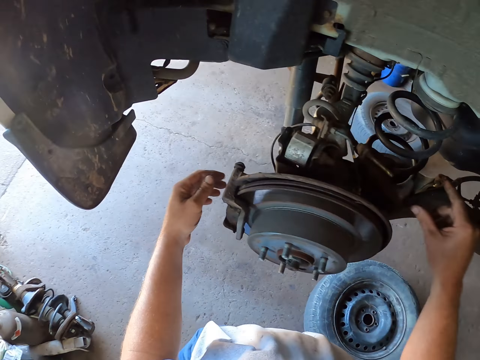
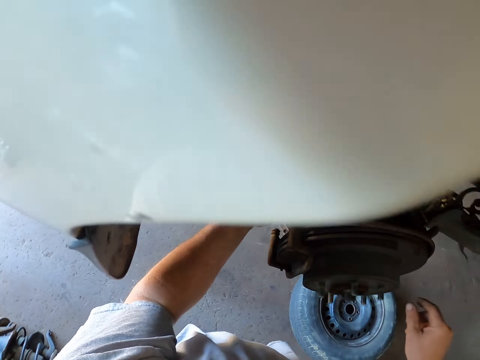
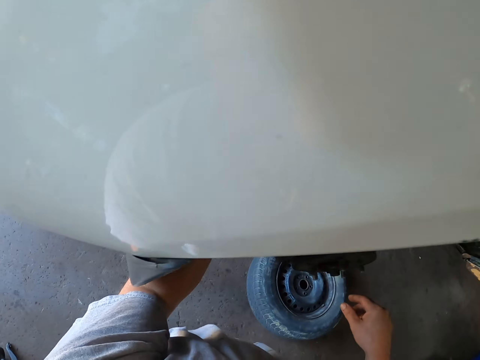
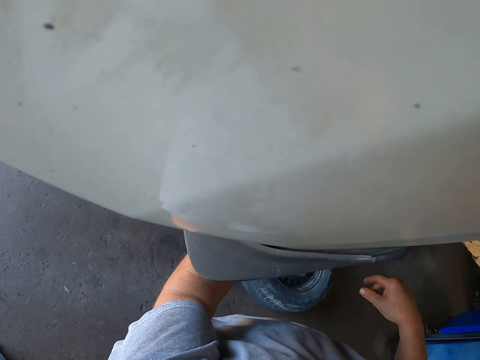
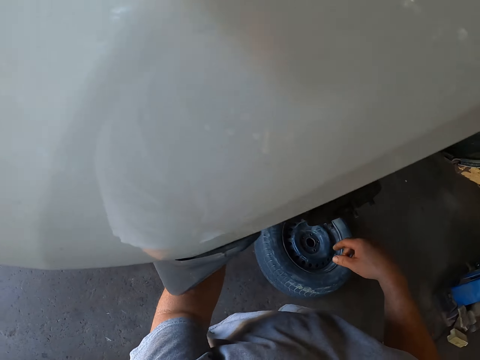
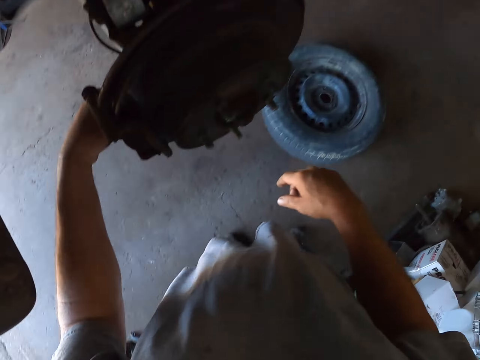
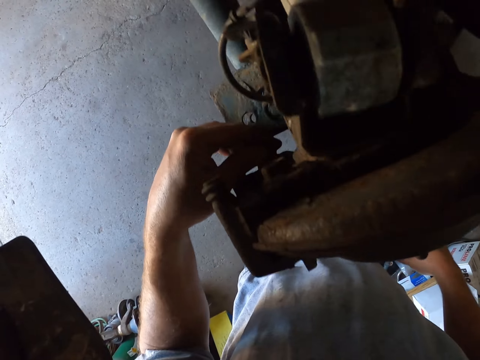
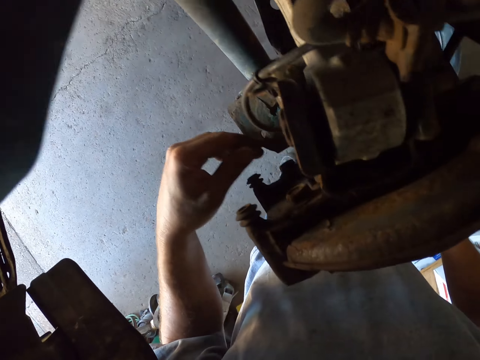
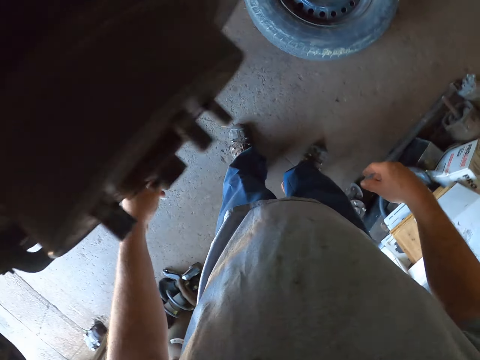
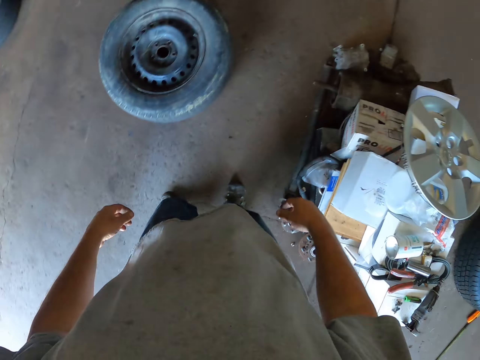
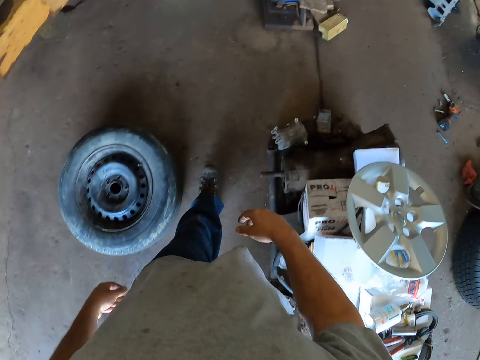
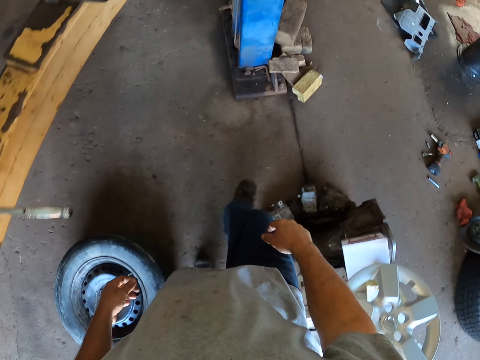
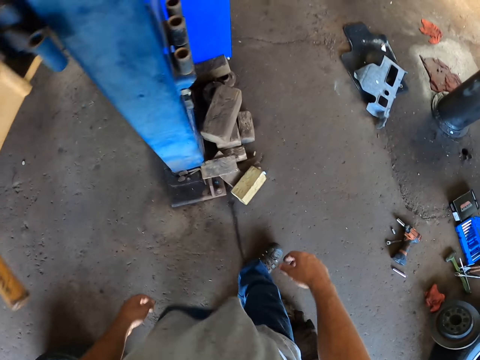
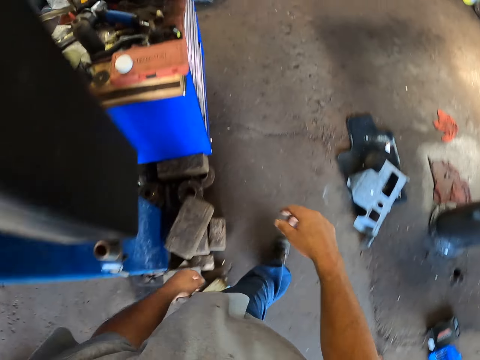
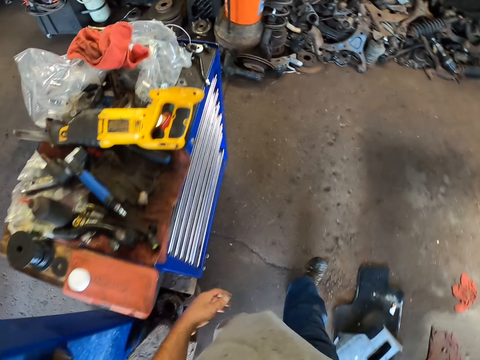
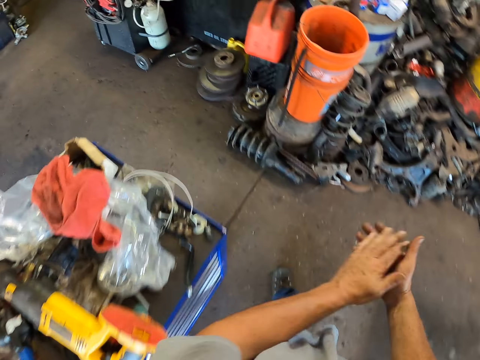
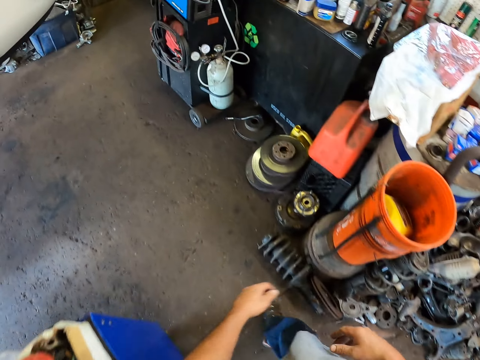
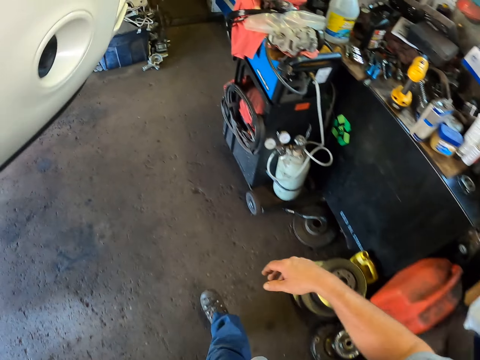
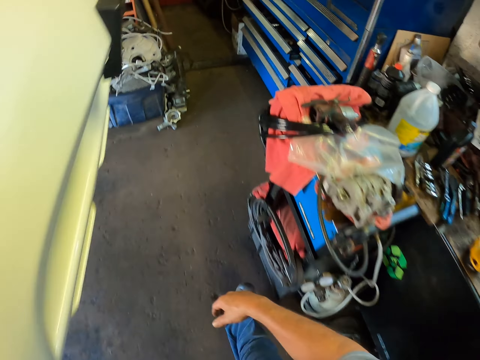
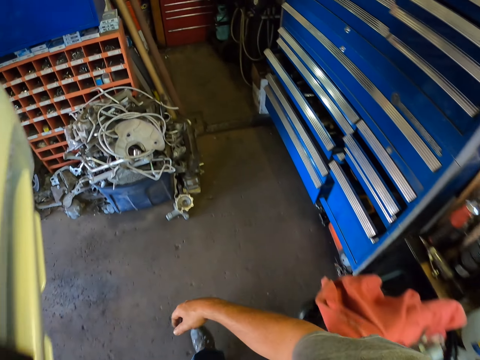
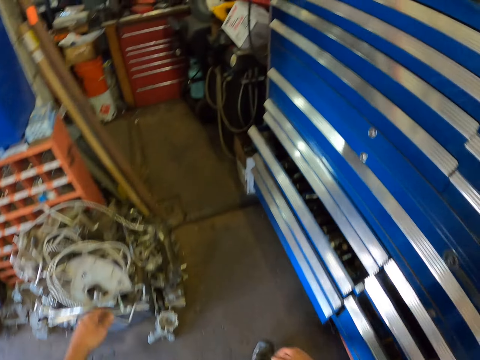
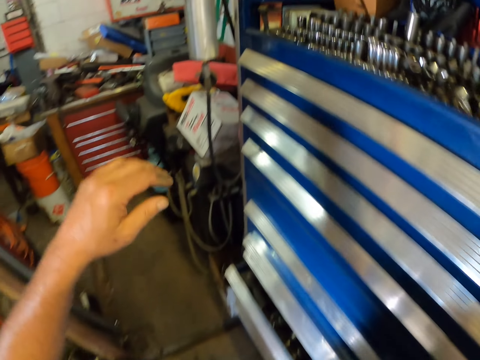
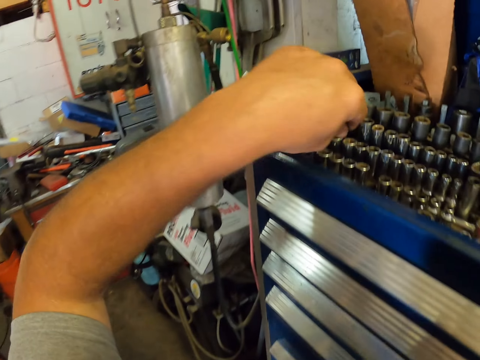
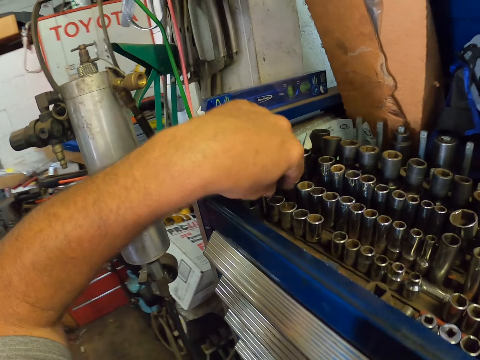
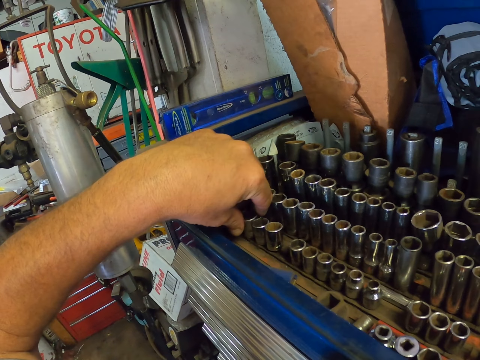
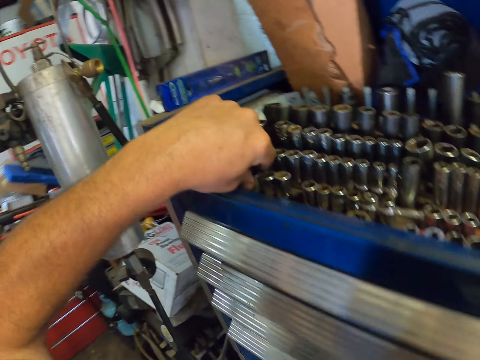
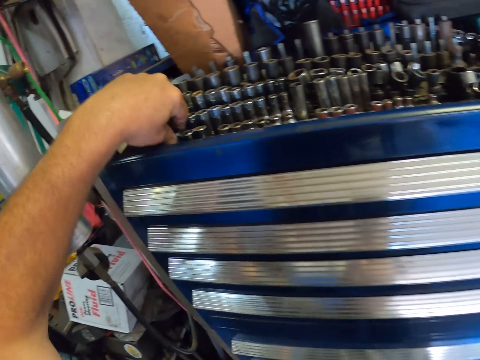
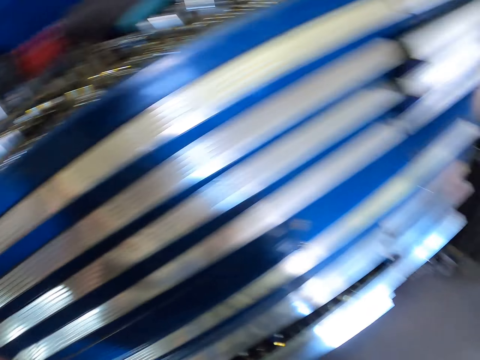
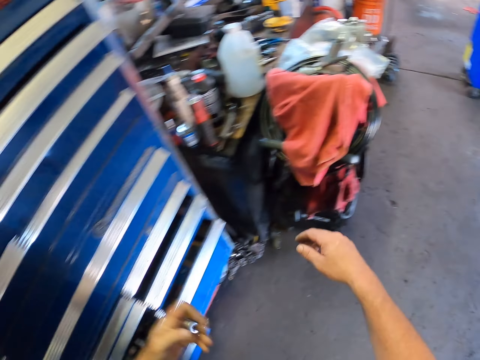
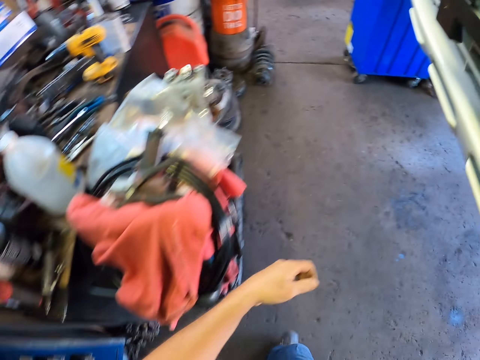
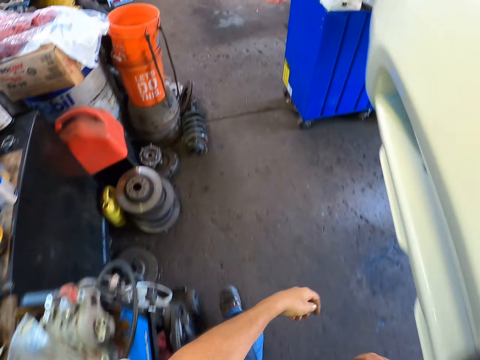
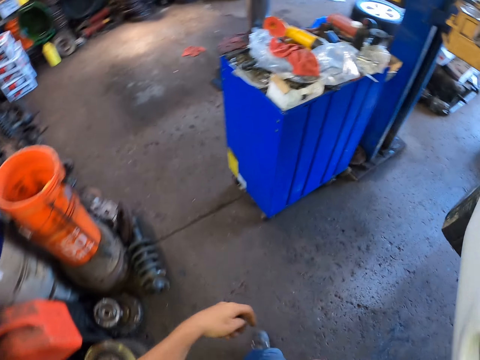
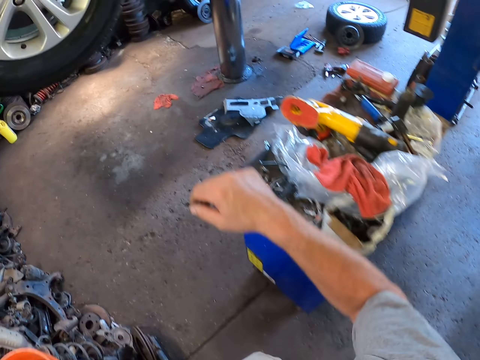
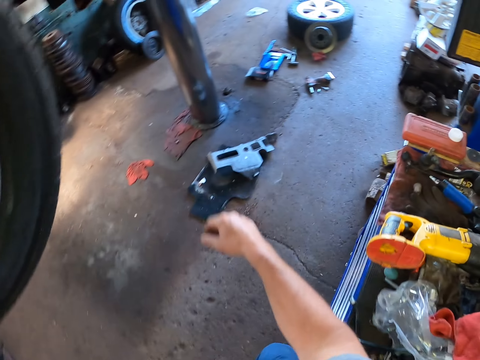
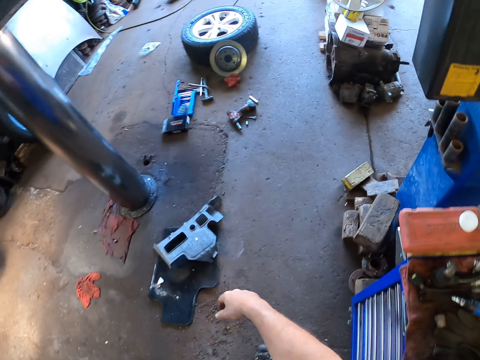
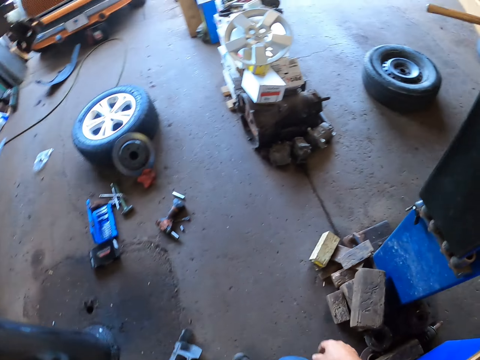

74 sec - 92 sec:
The camera wearer does something. They walk in the garage to the tool box. They pick a drill bit from the tool box. They walk in the garage to the car.

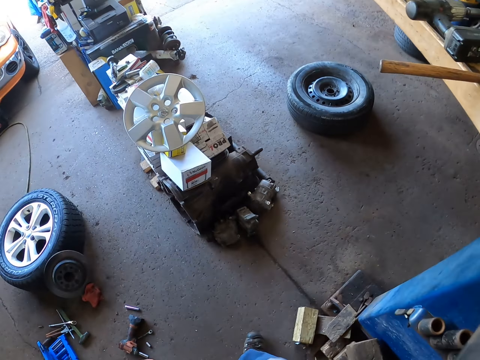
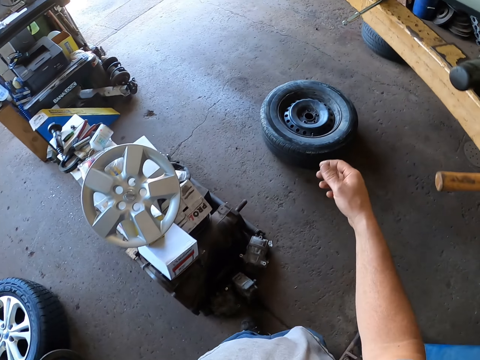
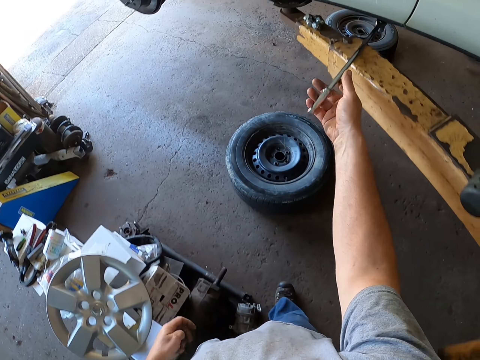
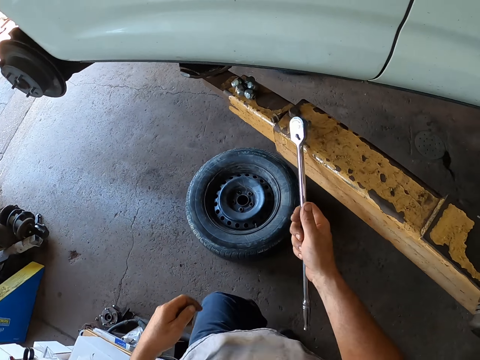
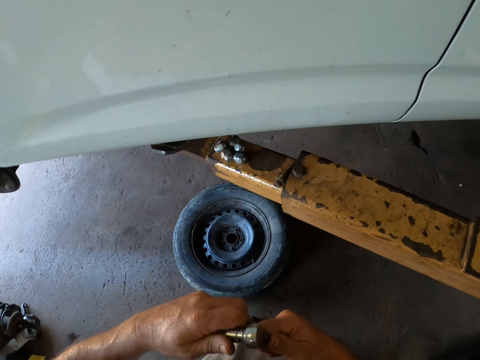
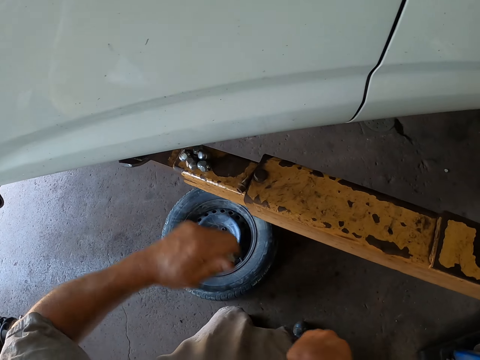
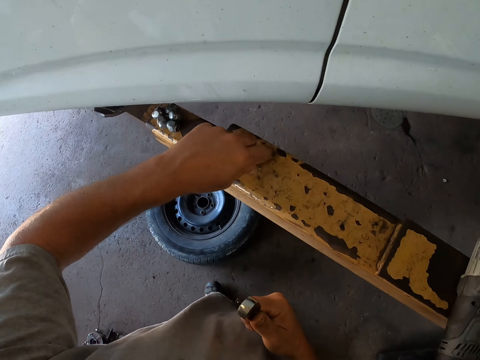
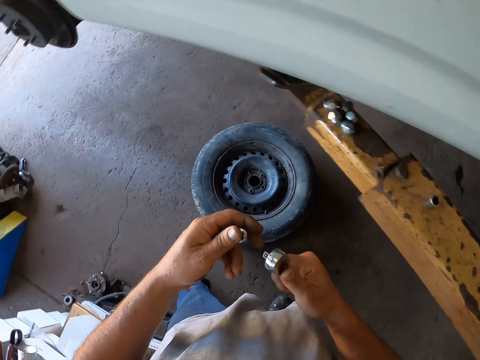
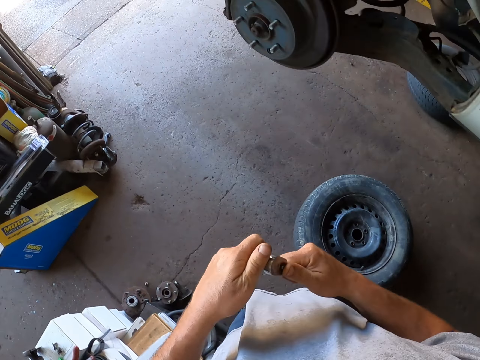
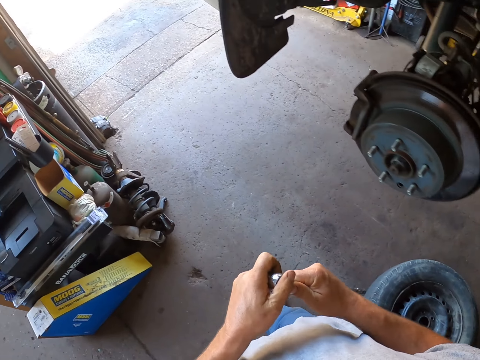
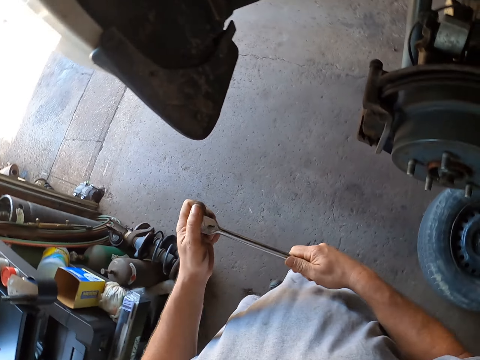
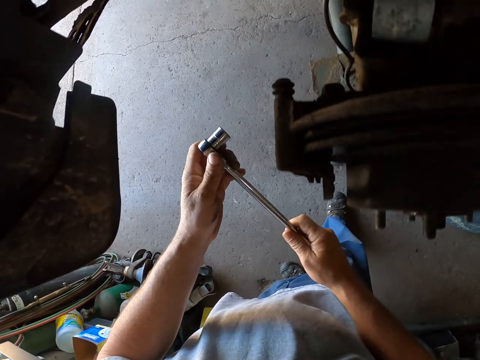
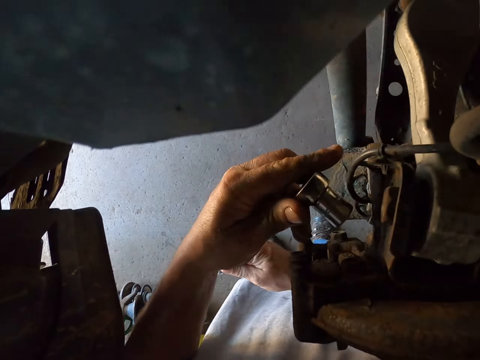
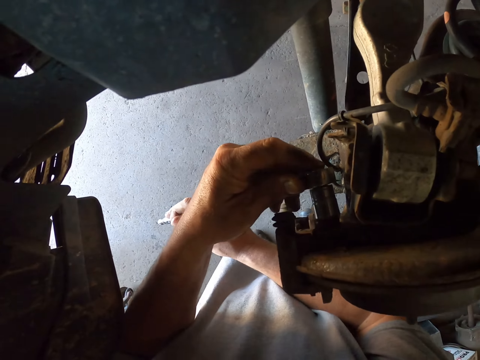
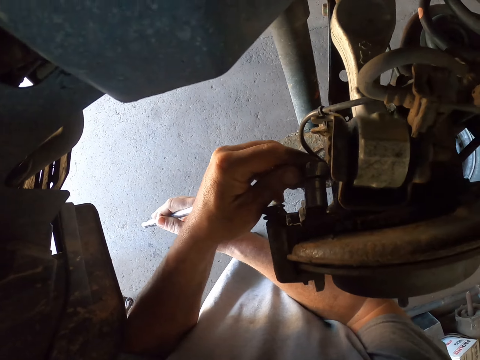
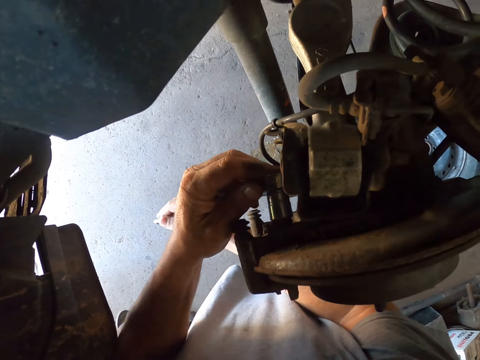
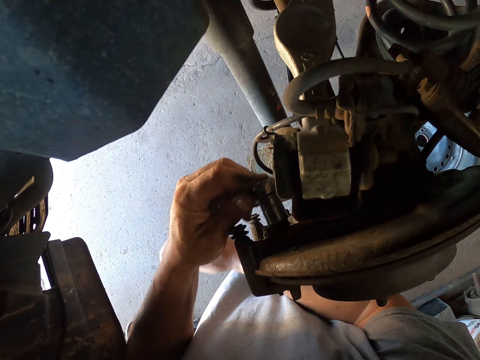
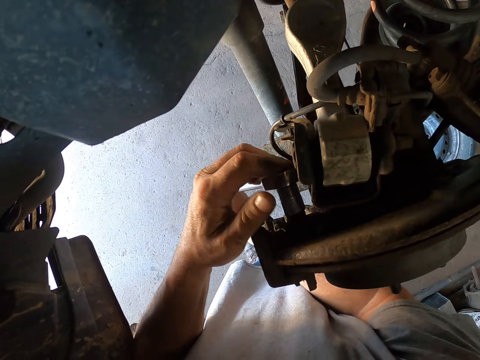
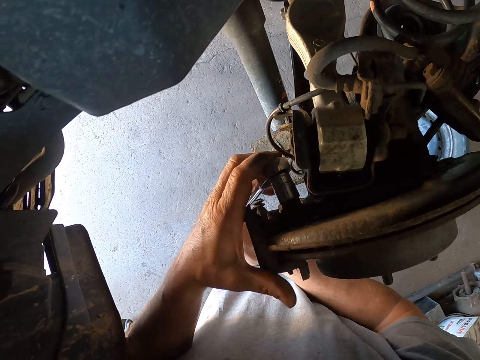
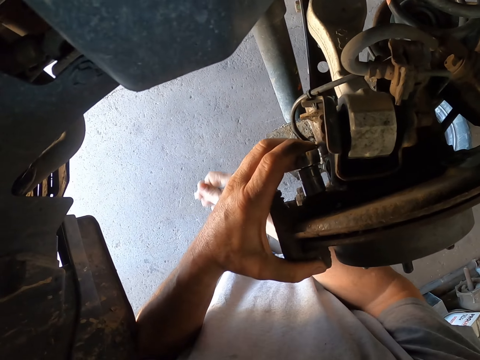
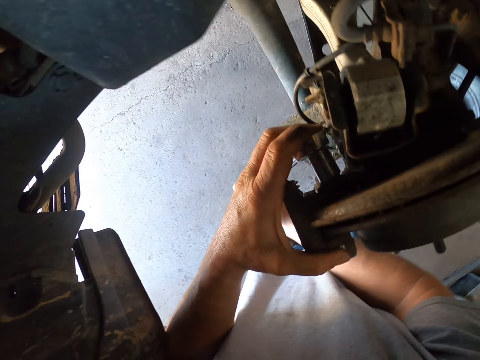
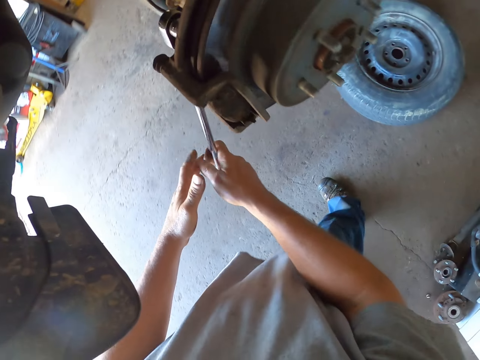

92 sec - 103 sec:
The camera wearer picks the wrench from the car lift. They remove the drill bit from the wrench. They place the drill bit on the car lift. They insert the drill bit in the wrench. They walk in the garage. They fasten the nuts. They insert the wrench on the nut under the car.
